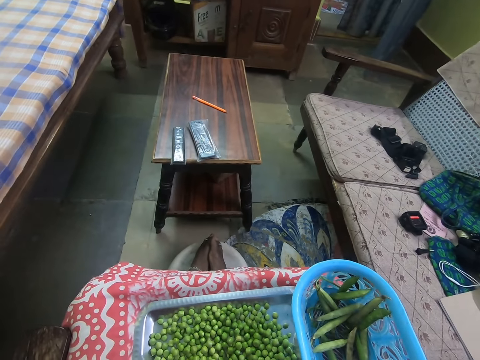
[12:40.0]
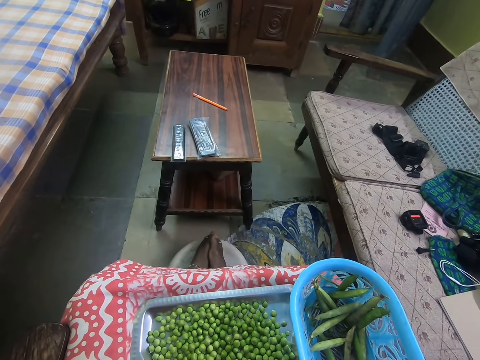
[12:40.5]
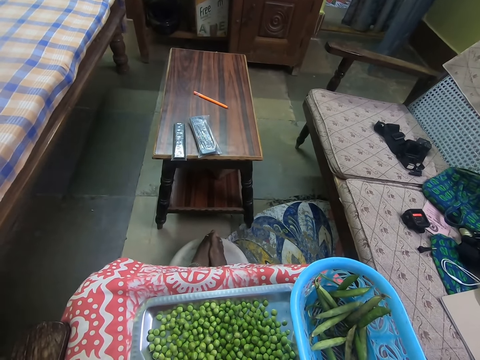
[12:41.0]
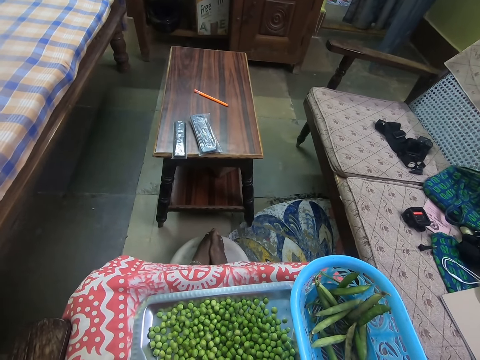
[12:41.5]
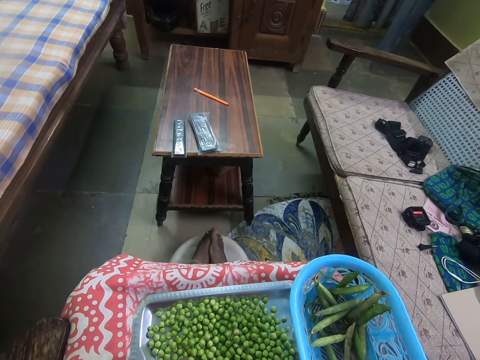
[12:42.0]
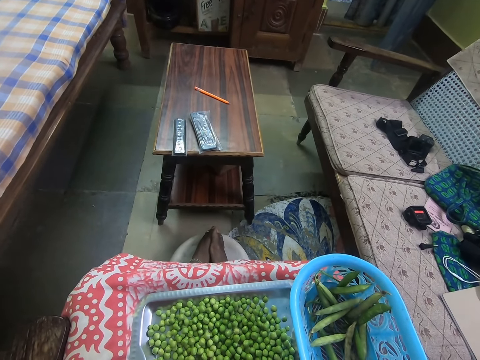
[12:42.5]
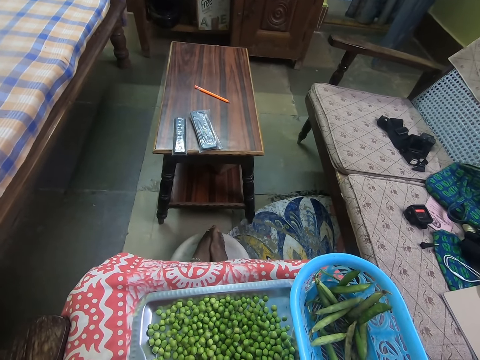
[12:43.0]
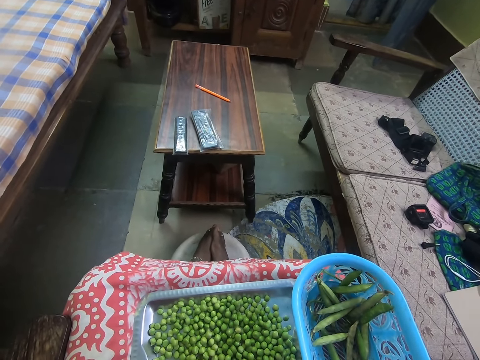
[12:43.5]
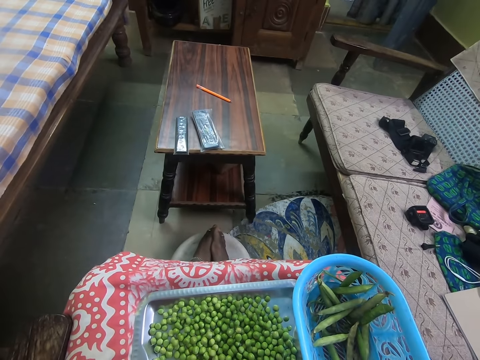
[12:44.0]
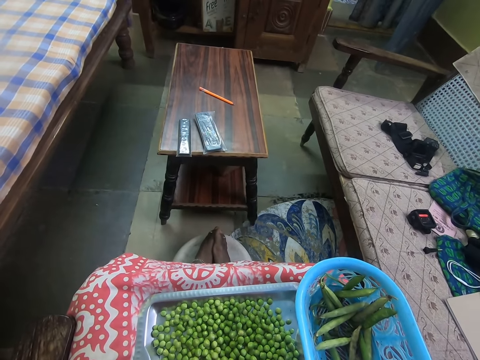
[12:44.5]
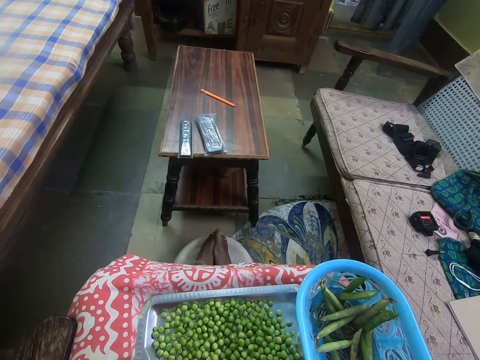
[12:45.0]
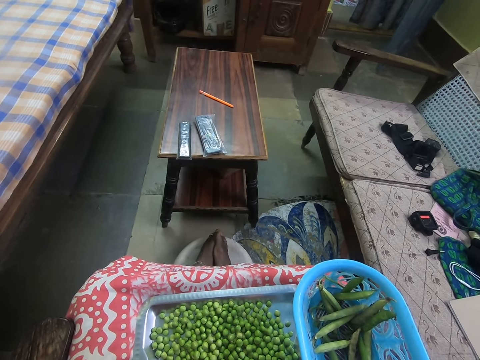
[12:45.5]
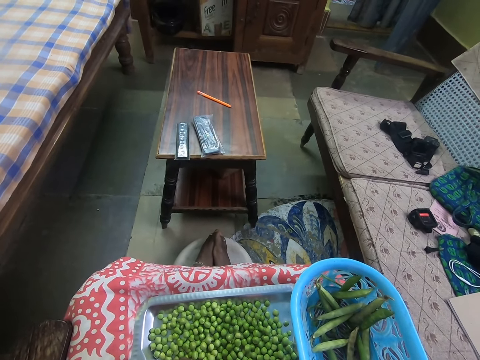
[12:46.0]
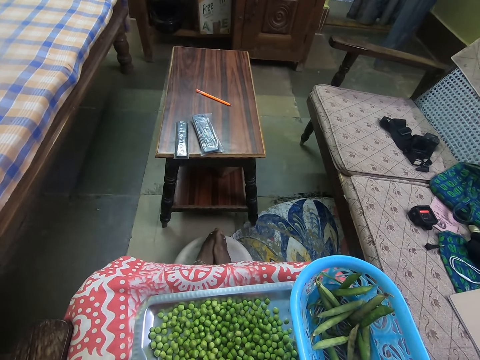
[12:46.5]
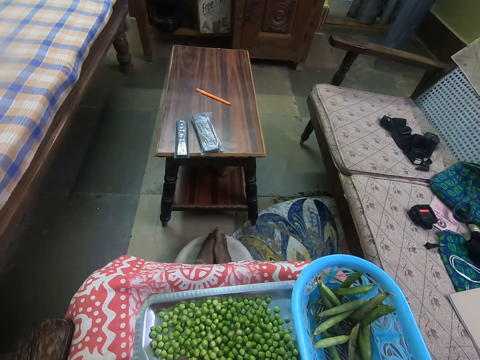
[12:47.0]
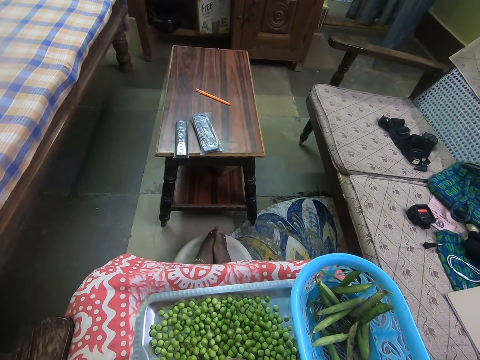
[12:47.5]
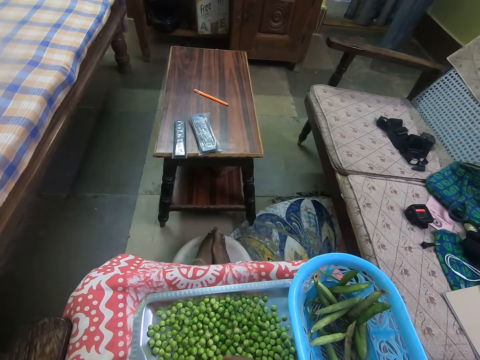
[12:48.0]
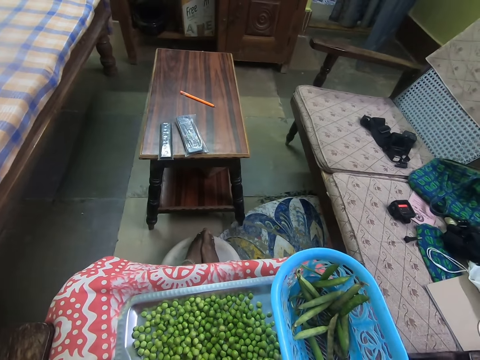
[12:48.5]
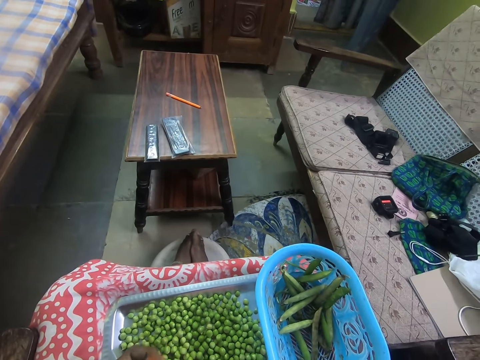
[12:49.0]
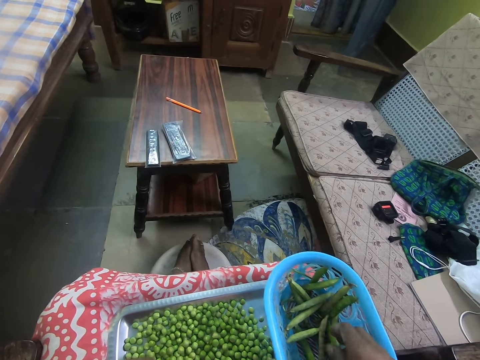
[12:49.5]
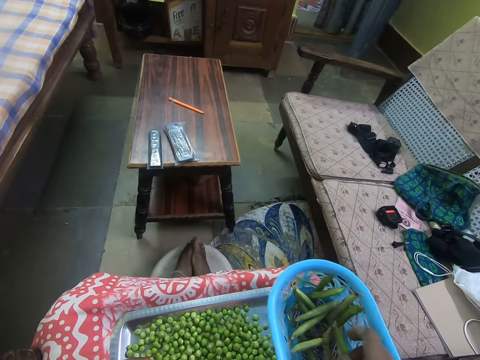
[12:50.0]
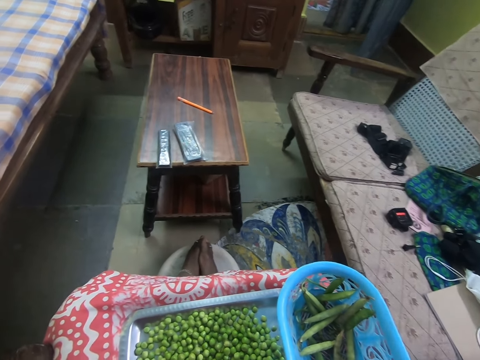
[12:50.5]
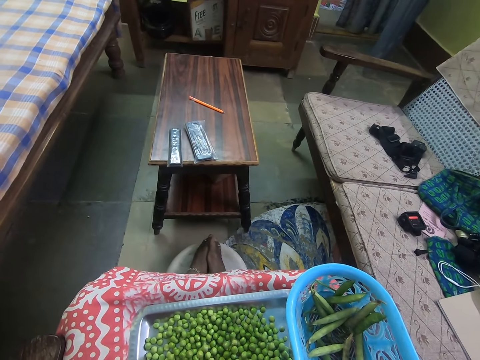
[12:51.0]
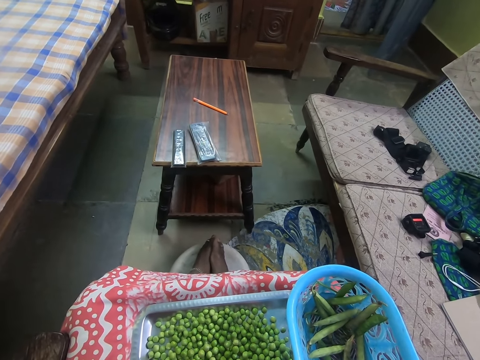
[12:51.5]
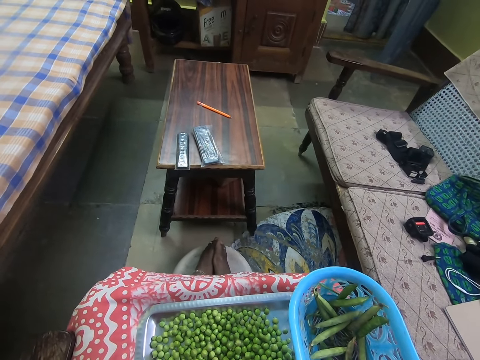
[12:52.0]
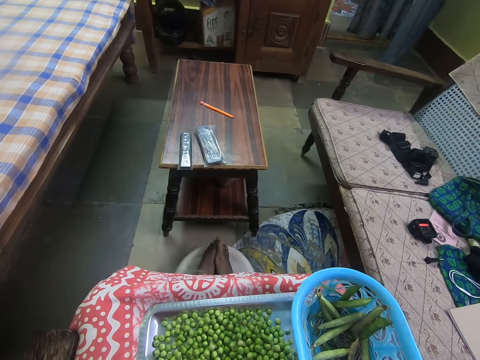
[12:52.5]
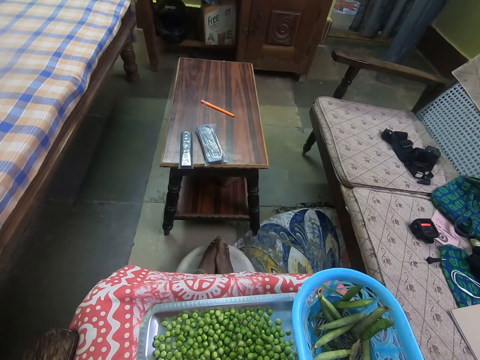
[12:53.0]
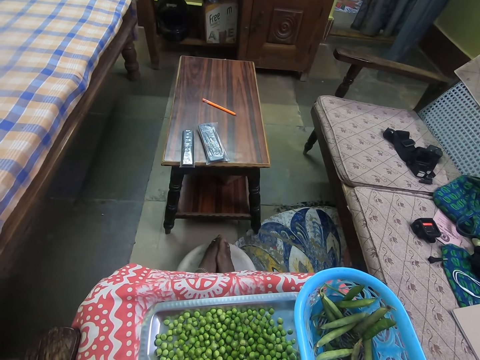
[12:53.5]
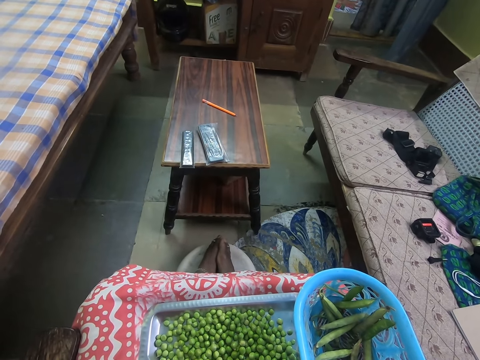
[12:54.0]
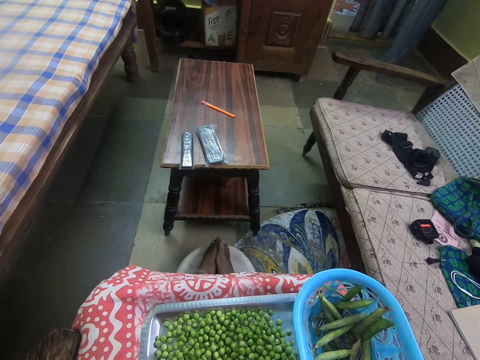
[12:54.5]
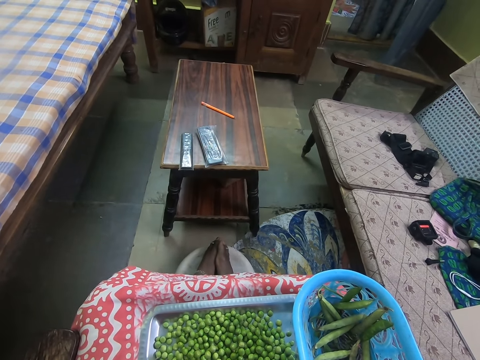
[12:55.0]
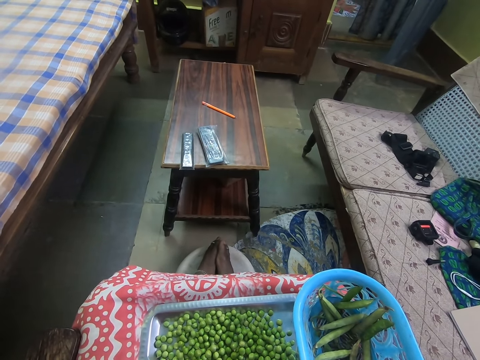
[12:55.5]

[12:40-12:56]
The camera wearer removes peas in the pea pod. They peel a pod of peas. They remove the peas from the pod. They throw away the pod. They pick a pod of peas. They peel the pod of peas.

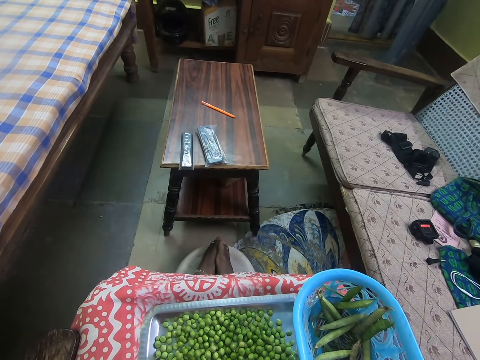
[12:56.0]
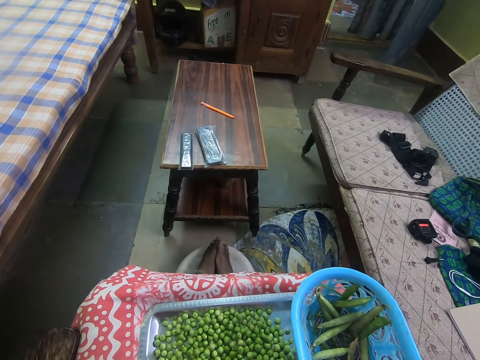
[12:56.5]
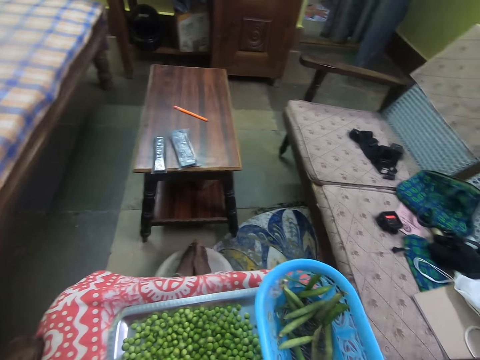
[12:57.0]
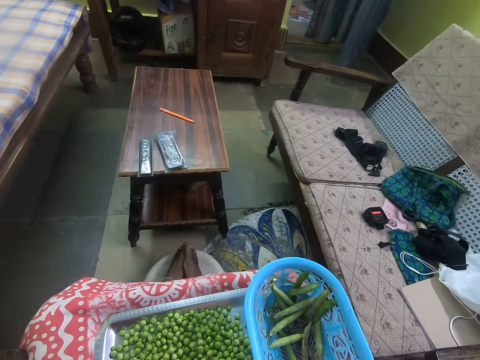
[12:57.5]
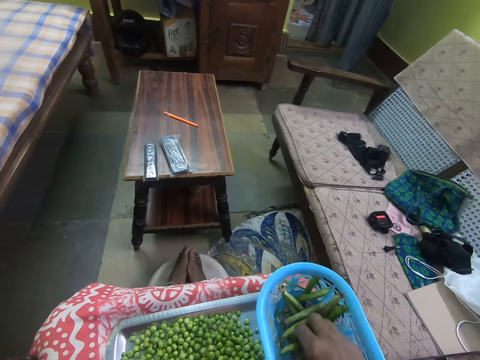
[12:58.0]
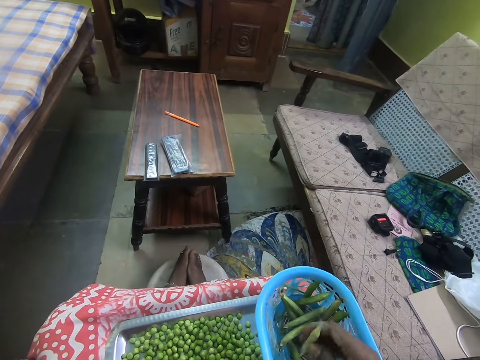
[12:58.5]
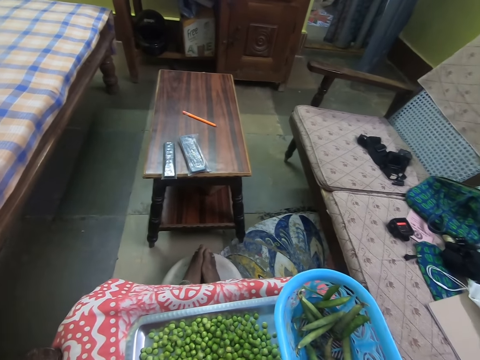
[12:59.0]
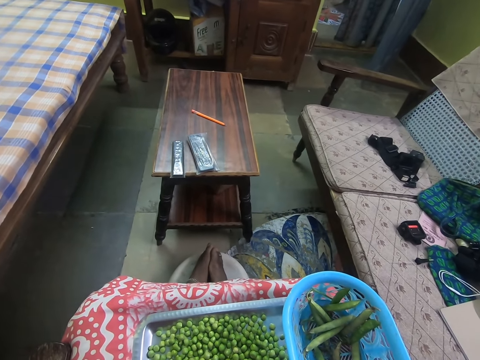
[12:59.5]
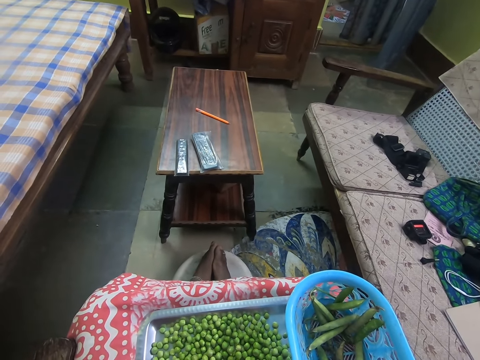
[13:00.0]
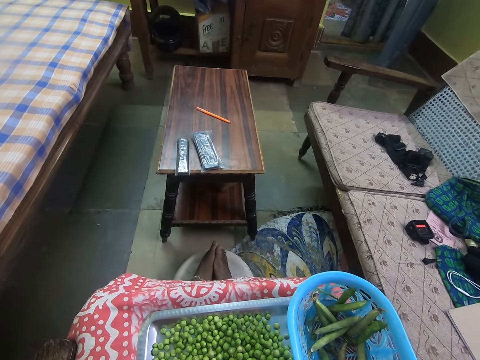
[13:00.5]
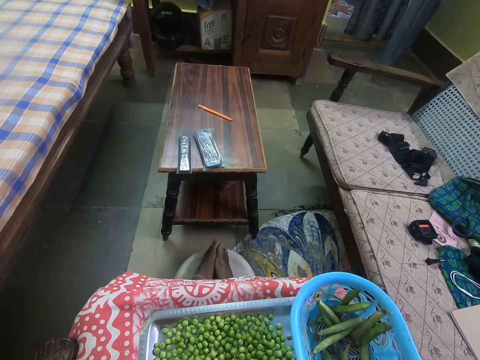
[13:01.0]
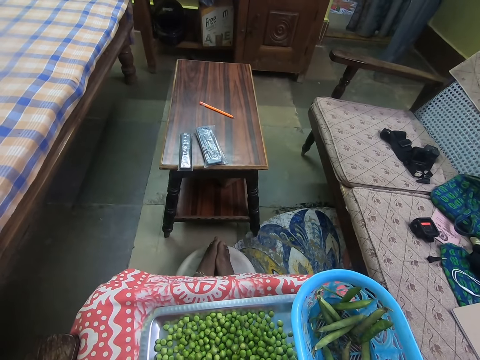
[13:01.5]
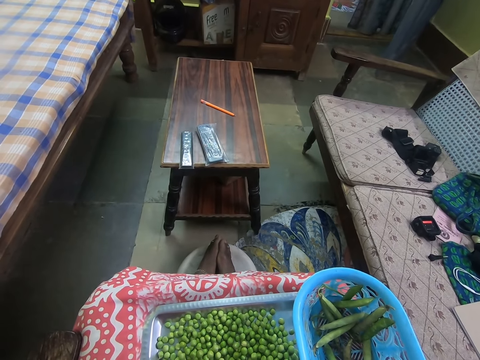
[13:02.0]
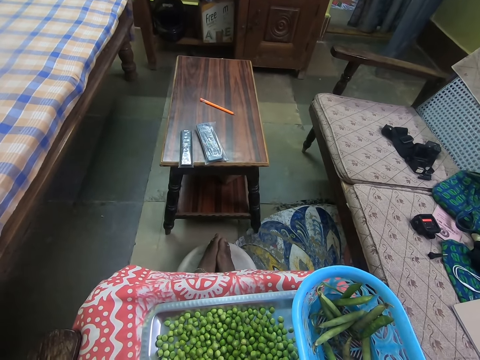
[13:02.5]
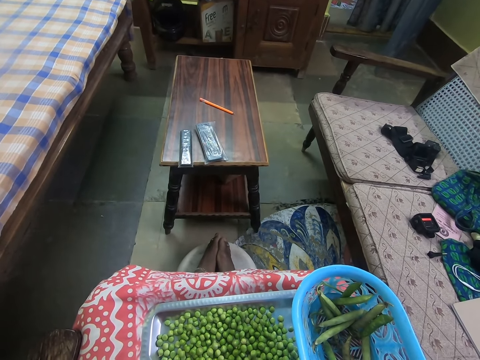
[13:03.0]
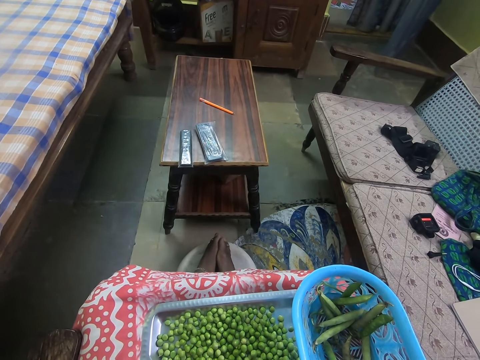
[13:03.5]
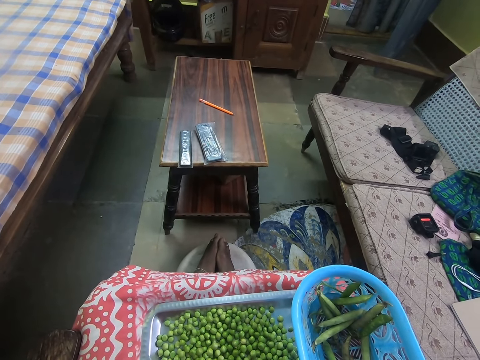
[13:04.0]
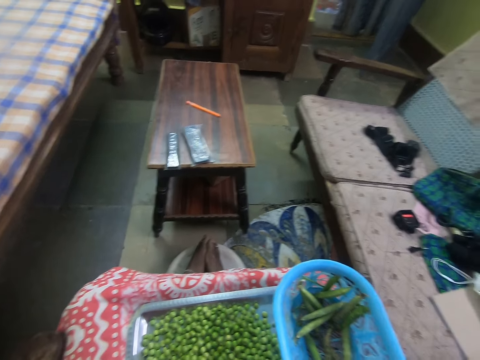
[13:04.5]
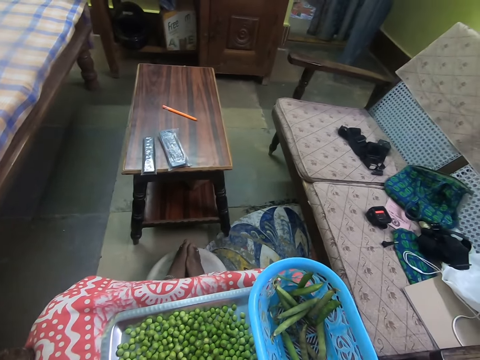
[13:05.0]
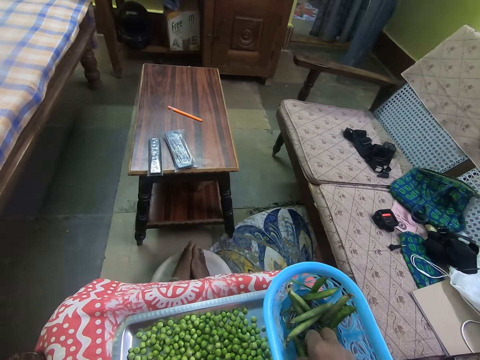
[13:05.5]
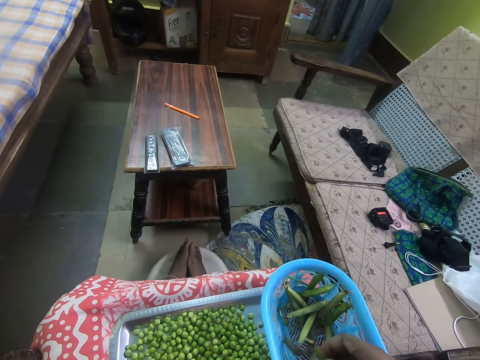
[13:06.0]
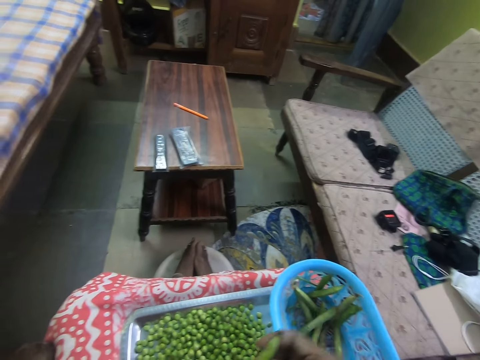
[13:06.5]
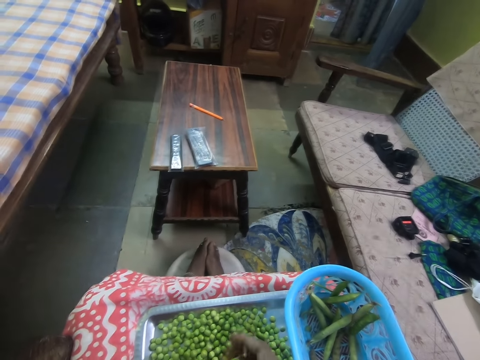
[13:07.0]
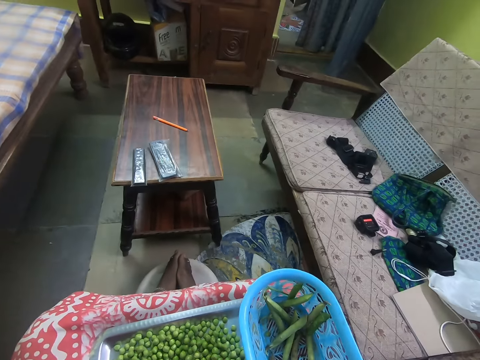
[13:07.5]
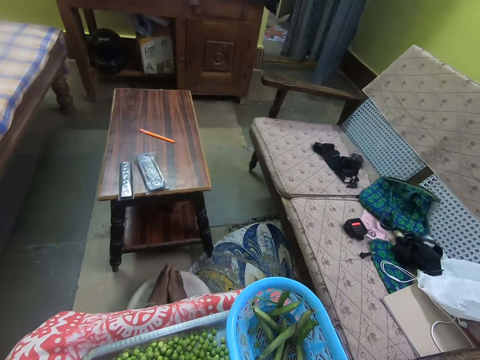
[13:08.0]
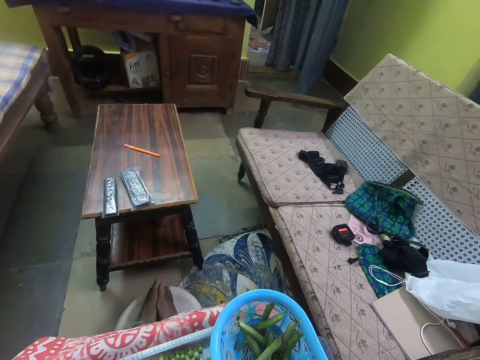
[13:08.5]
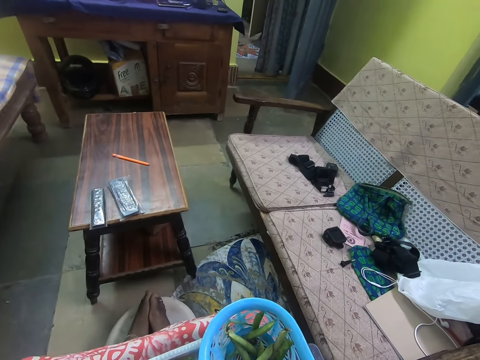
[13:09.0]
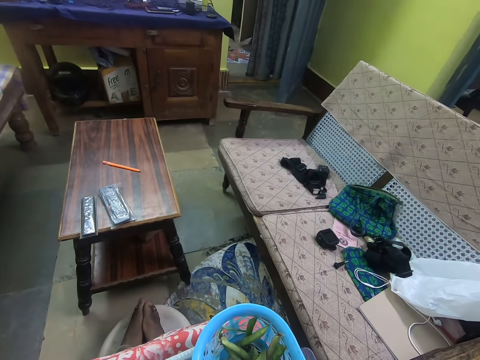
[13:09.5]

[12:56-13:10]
The camera wearer picks a pod of peas. They peel the pod of peas. They remove the peas from the pod. They throw away the pod. They pick a pod of peas. They remove peas in the pea pod.
